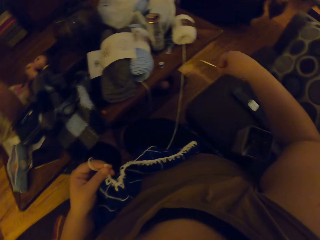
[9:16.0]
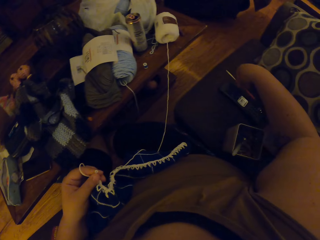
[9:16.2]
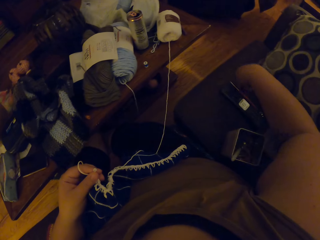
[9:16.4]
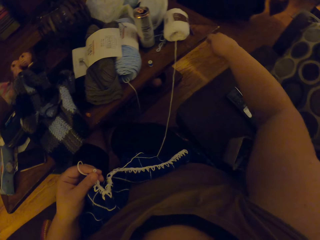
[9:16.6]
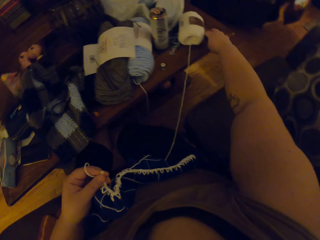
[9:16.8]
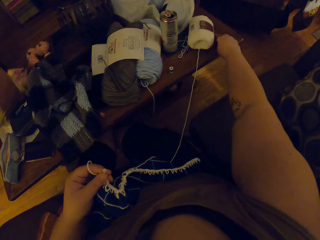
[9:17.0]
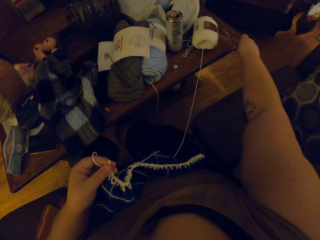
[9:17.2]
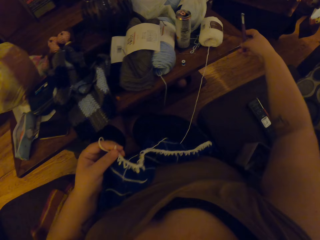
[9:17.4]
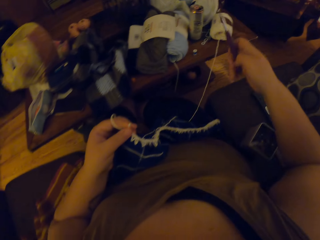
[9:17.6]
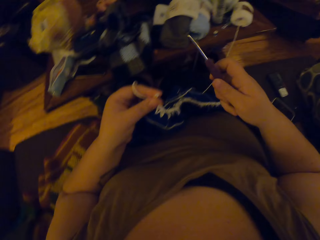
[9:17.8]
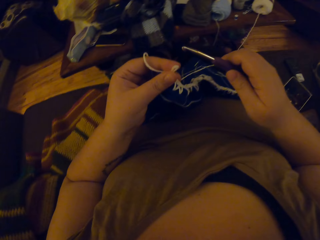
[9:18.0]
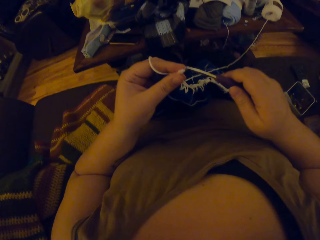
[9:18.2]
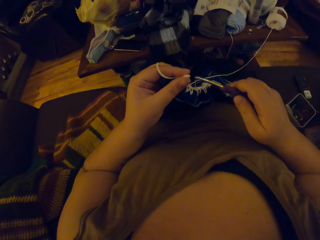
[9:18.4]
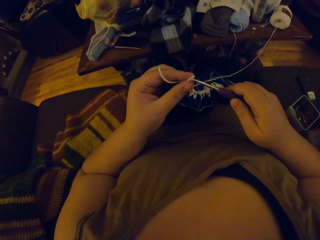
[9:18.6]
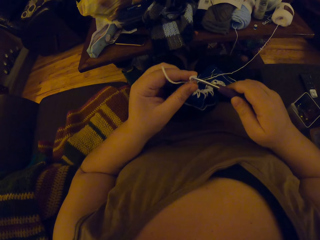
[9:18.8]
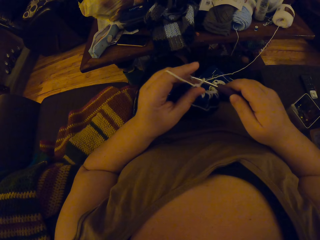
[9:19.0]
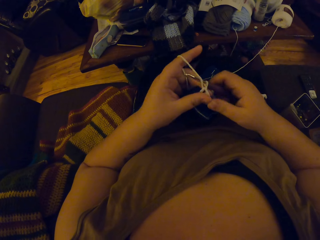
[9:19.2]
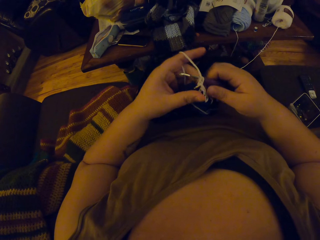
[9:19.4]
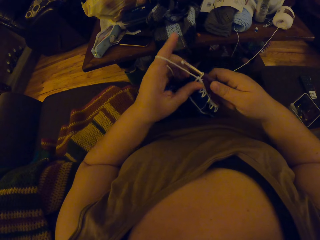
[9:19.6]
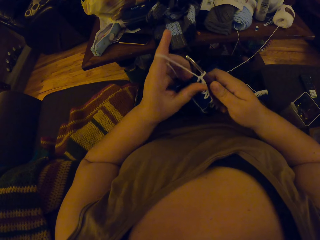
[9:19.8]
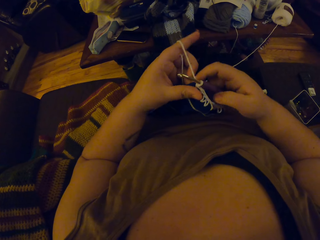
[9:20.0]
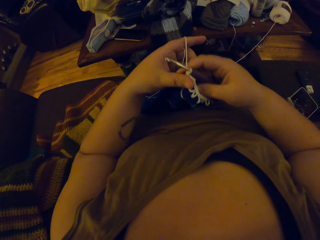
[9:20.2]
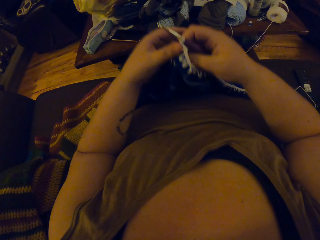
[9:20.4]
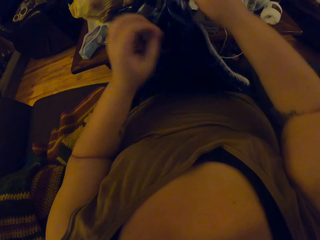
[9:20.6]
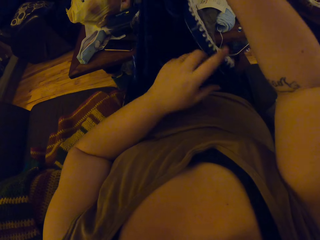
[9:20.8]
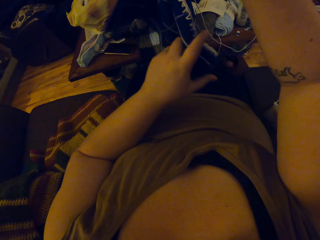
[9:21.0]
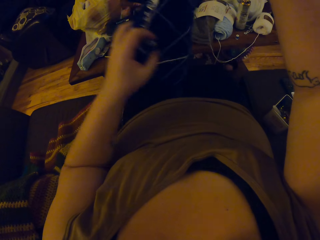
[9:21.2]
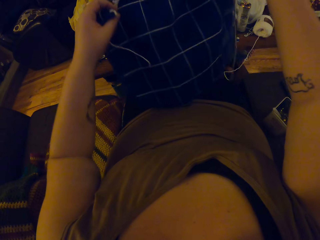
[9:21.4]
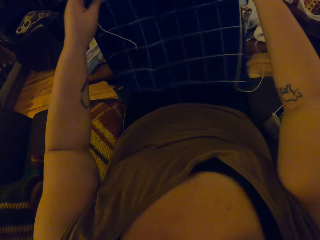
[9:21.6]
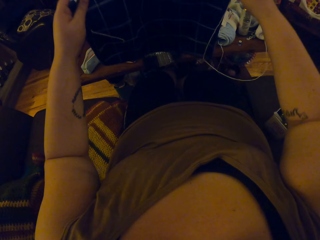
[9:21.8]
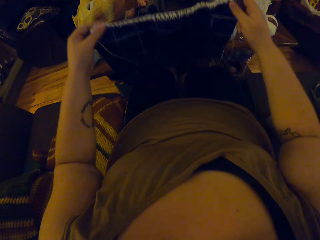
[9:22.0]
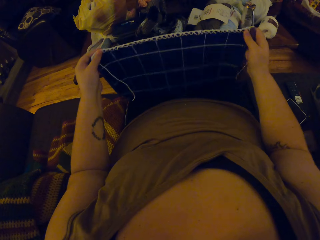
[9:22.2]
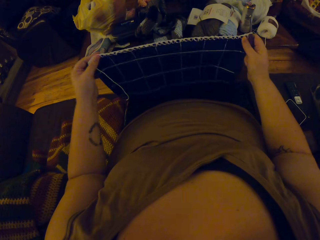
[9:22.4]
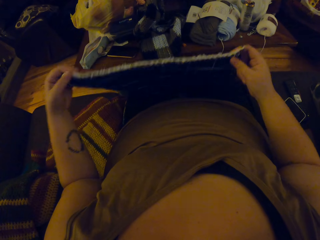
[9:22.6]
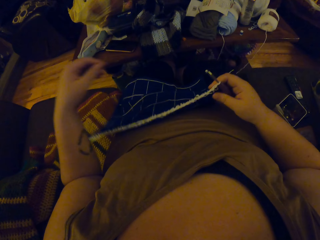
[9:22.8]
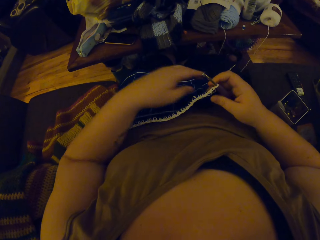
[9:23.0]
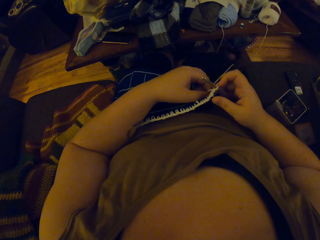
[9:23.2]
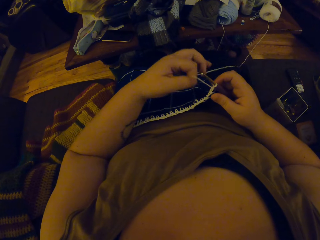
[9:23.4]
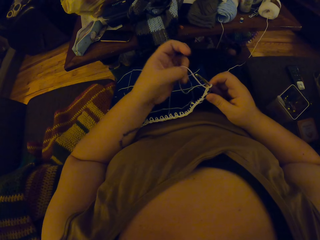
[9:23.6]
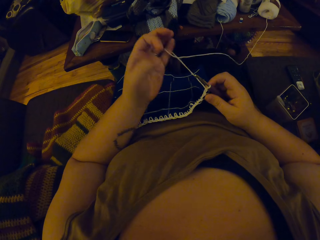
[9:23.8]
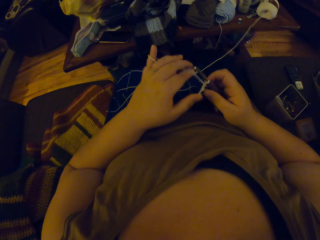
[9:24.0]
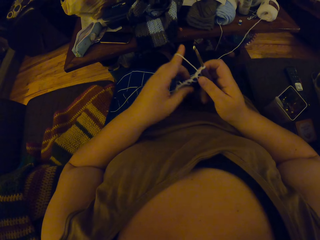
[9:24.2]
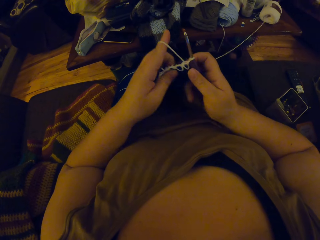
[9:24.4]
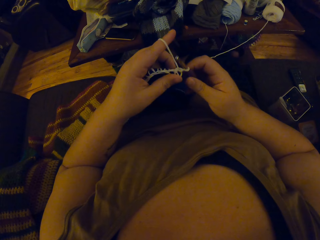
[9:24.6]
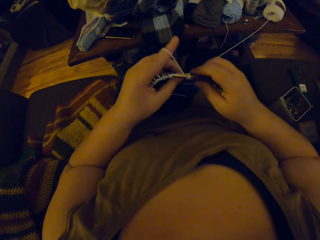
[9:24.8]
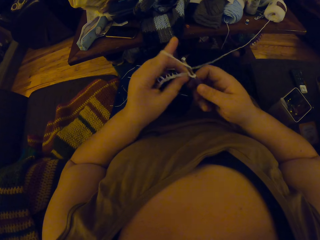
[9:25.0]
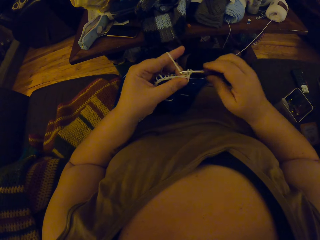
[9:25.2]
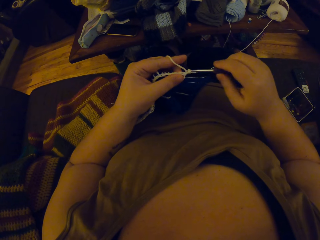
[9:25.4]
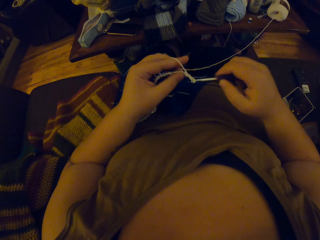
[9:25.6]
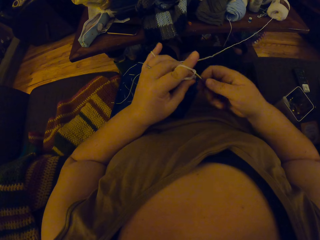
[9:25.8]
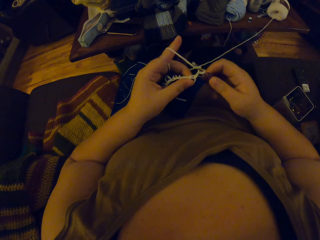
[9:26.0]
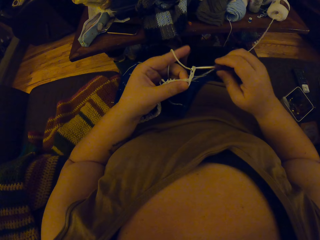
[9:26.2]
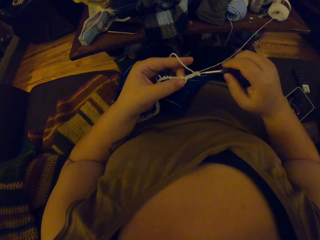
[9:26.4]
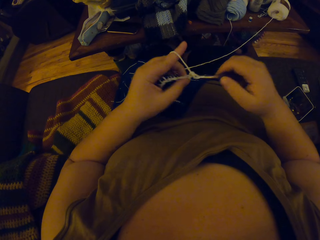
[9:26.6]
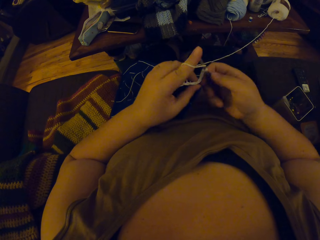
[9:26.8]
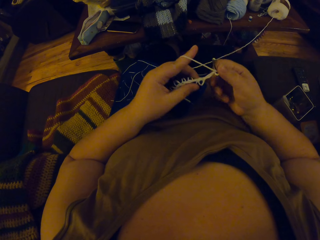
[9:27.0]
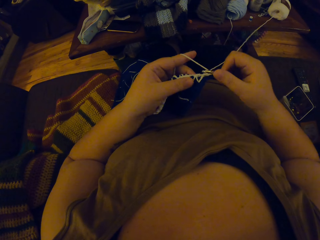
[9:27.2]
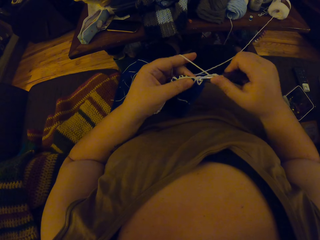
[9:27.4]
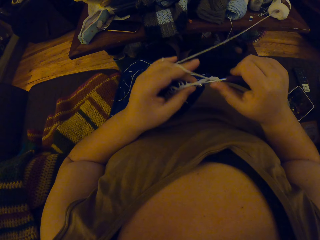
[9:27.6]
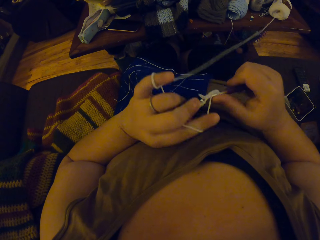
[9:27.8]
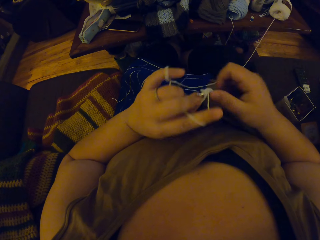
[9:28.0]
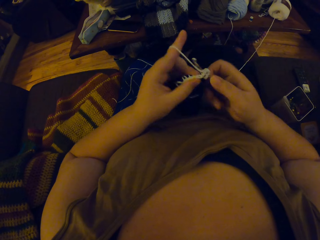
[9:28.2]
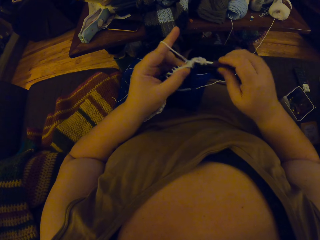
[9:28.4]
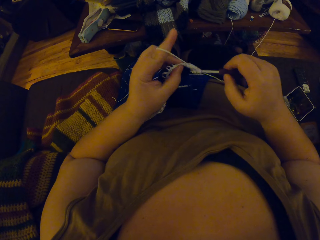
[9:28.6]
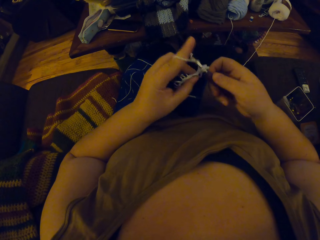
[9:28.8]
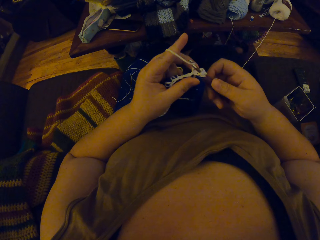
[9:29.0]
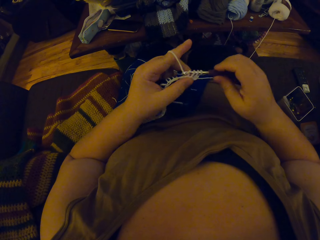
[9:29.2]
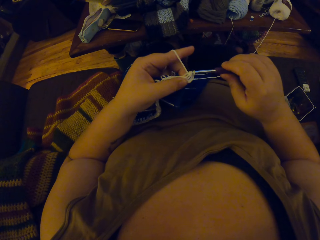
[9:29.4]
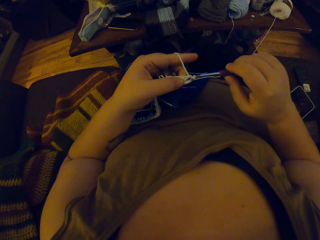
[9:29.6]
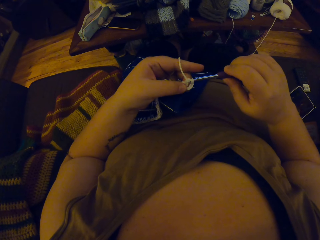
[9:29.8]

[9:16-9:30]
The camera wearer drops the crochet hook on the chair. They pick another crochet hook on the table. They crochet yarn with the crochet hook. They adjust the crocheted yarn. They flip a piece of fabric on a lap. They coil a knitting thread on a finger. They crochet yarn with the crochet hook.

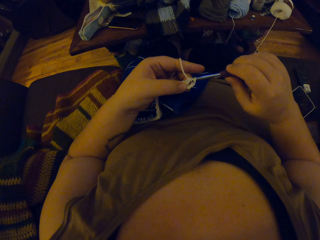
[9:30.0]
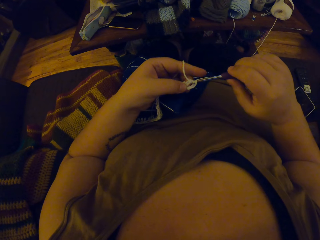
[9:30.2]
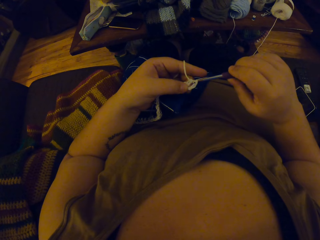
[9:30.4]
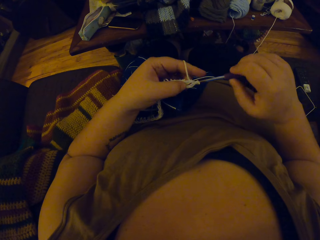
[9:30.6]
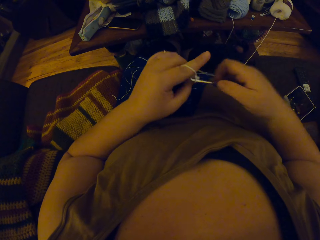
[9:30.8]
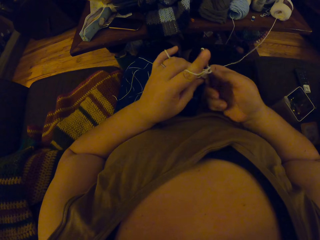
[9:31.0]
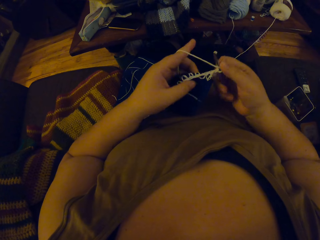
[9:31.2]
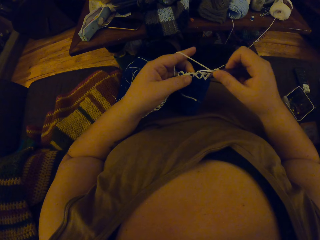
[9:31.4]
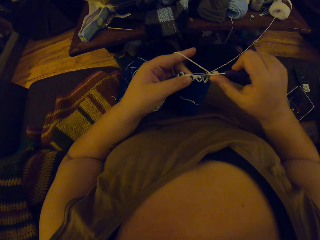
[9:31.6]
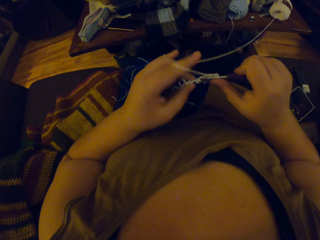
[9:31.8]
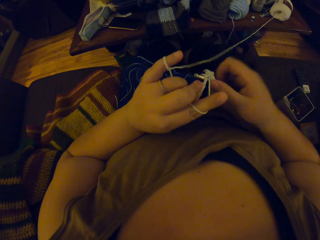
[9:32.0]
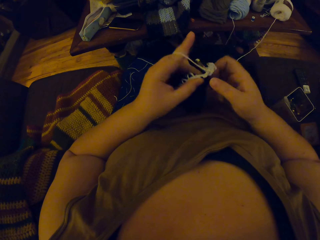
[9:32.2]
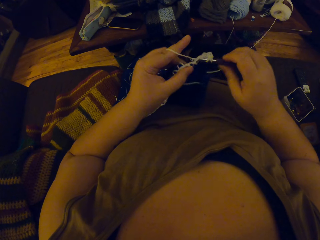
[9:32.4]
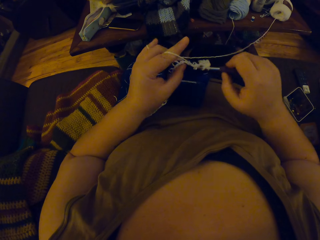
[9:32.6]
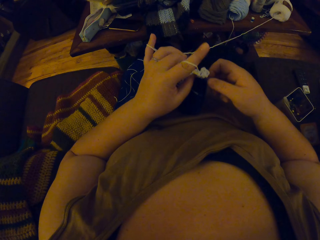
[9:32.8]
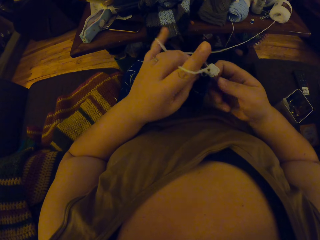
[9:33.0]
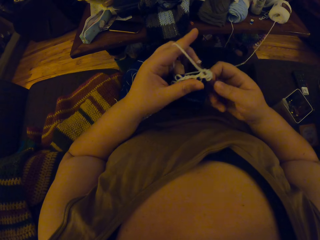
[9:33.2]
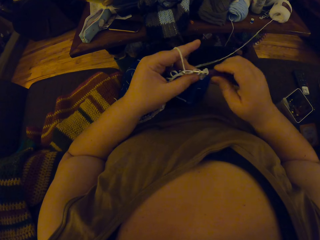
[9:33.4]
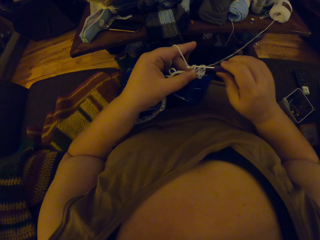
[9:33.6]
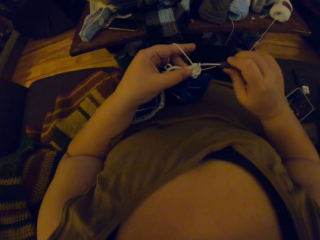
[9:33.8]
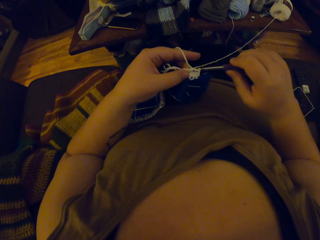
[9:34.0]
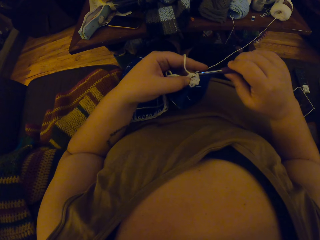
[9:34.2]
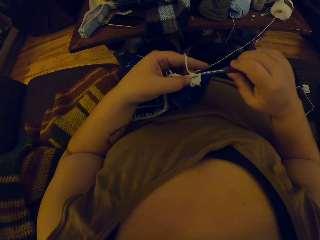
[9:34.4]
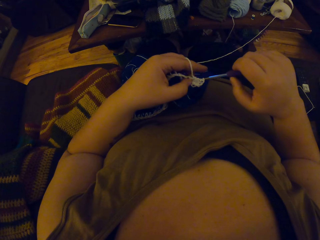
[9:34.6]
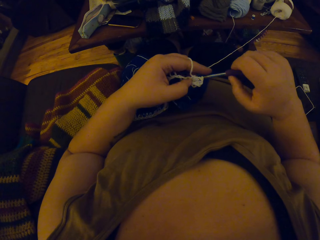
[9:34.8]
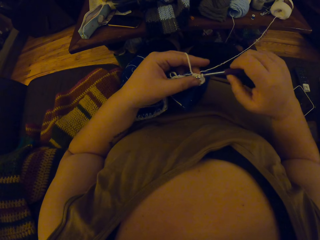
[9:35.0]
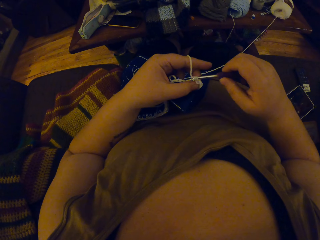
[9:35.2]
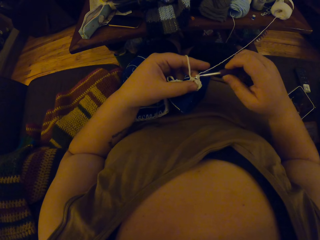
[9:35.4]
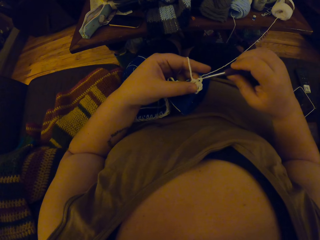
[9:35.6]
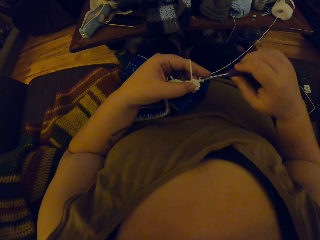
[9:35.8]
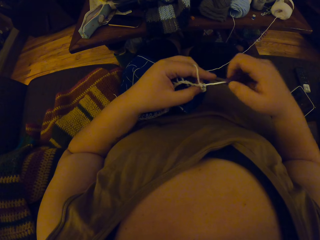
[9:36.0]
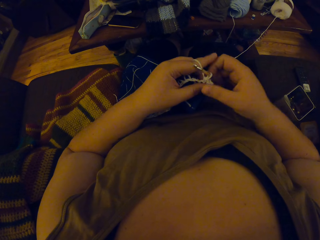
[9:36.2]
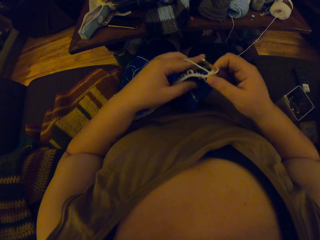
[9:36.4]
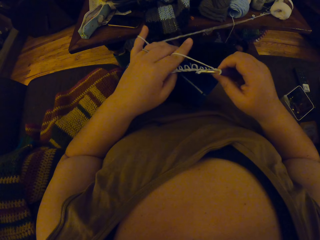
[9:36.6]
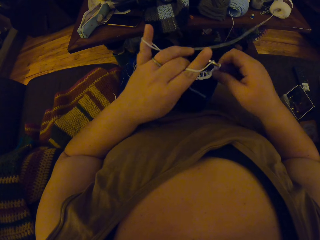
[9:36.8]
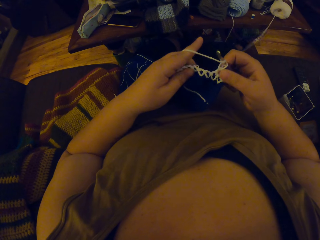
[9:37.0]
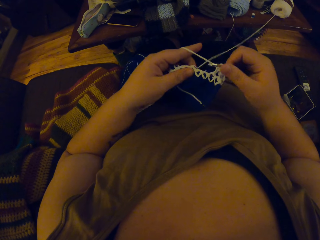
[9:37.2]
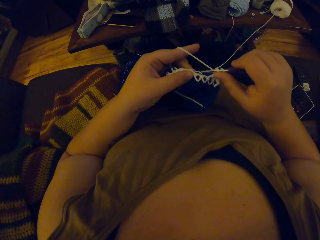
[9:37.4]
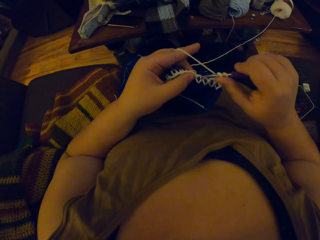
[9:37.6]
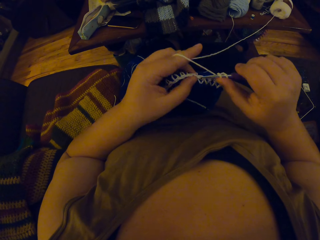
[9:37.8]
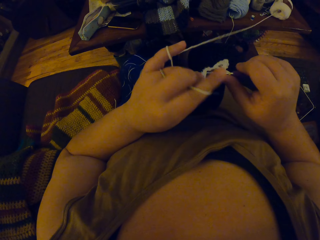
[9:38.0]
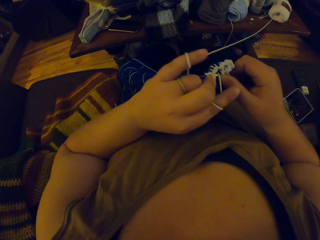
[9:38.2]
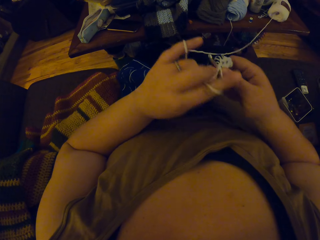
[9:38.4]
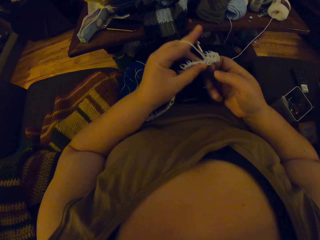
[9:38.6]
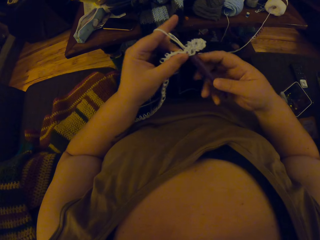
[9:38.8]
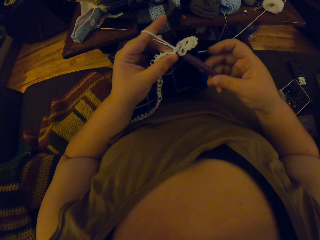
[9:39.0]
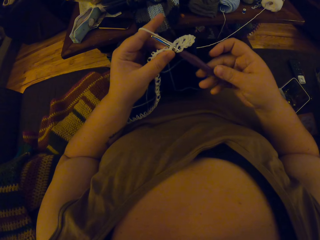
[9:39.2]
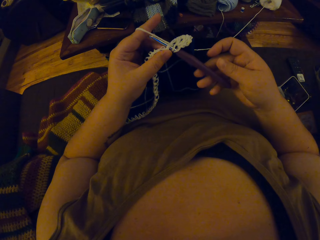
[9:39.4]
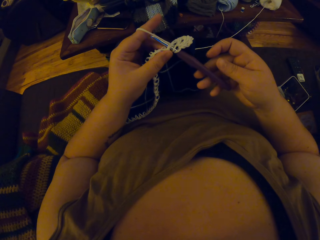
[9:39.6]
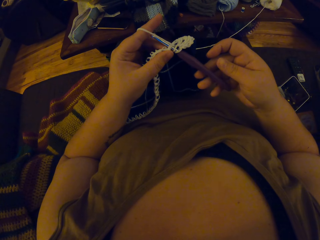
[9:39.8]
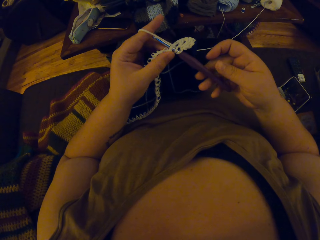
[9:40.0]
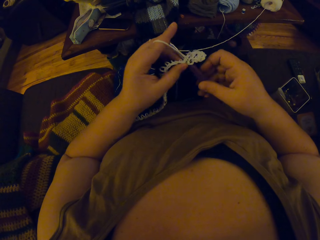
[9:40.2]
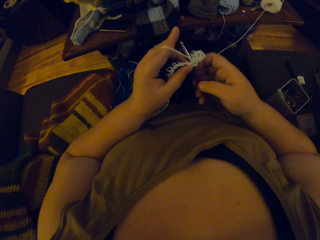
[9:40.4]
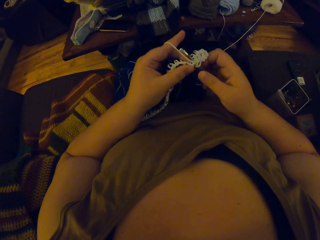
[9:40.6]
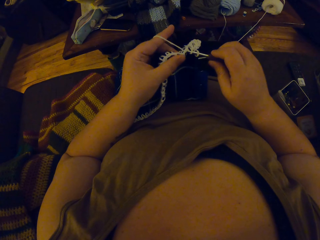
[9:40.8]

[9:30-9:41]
The camera wearer adjusts a piece of knitted fabric on a lap. They knit the piece of fabric with a knitting needle. They adjust the knitting needle to the knitted piece of fabric.
